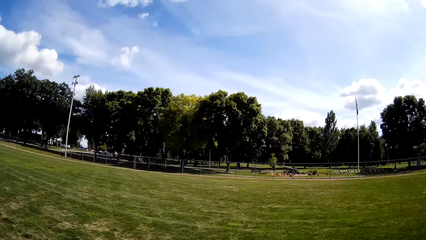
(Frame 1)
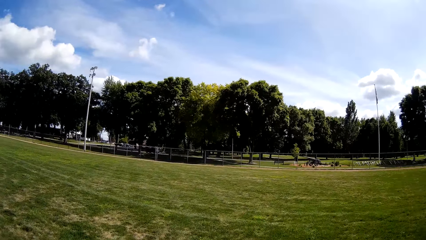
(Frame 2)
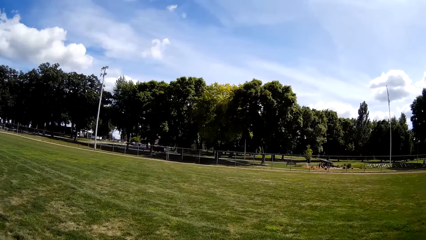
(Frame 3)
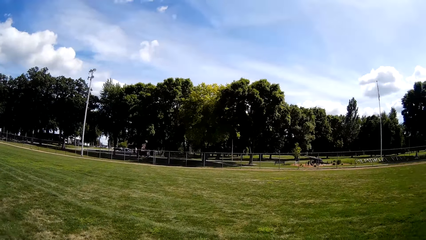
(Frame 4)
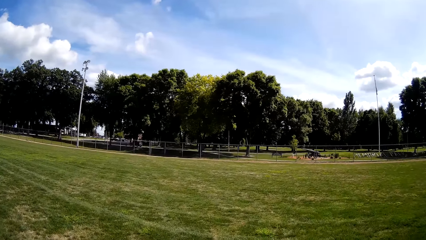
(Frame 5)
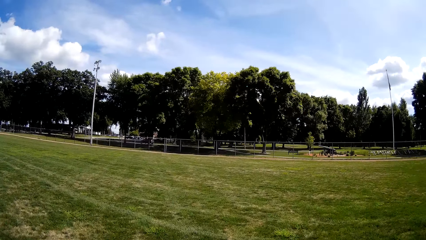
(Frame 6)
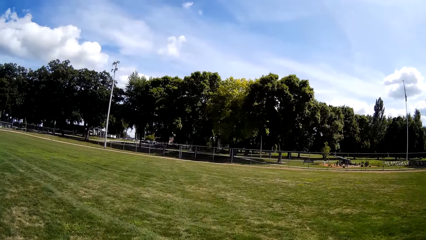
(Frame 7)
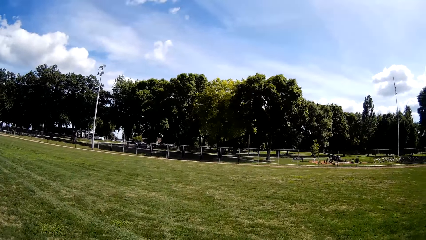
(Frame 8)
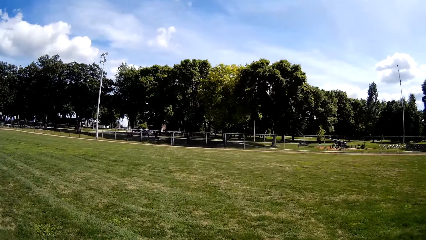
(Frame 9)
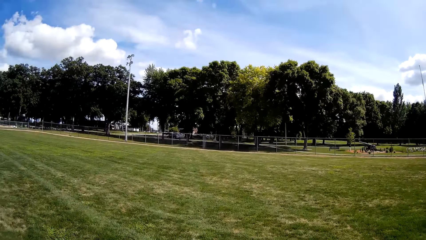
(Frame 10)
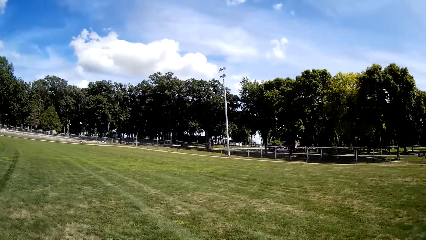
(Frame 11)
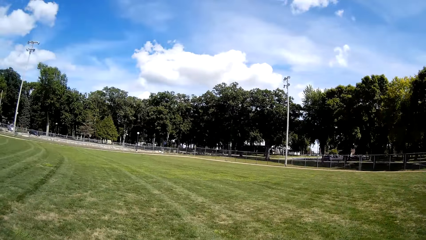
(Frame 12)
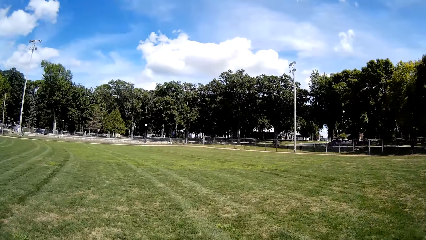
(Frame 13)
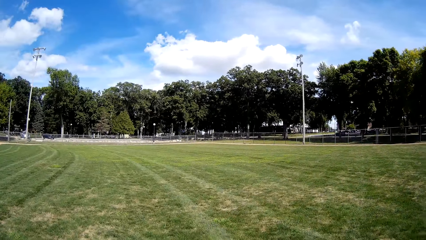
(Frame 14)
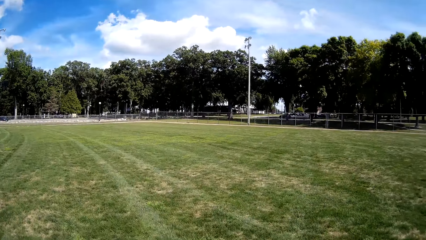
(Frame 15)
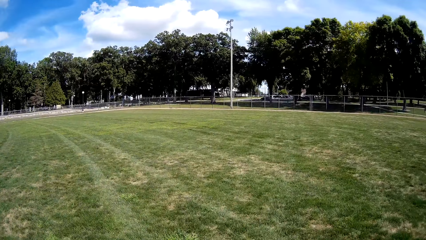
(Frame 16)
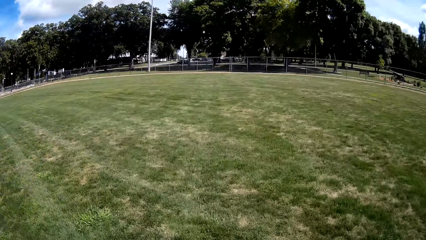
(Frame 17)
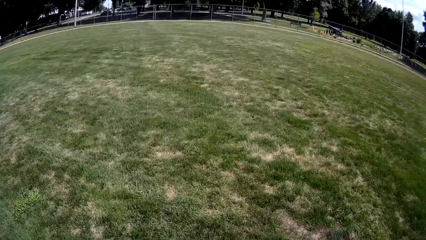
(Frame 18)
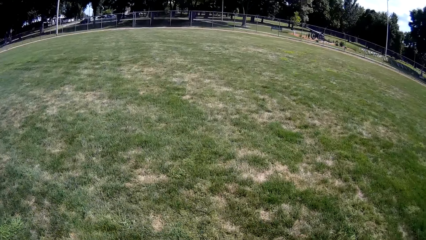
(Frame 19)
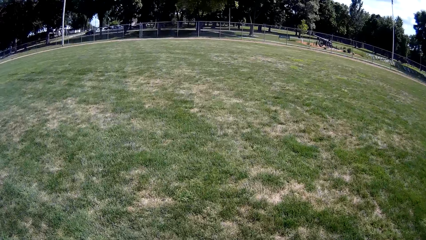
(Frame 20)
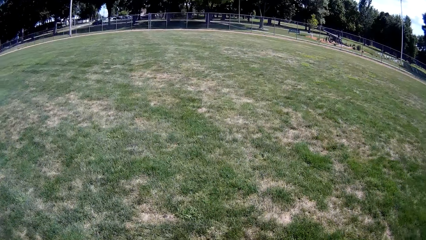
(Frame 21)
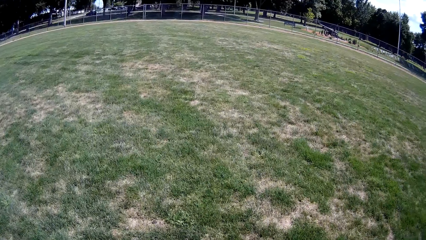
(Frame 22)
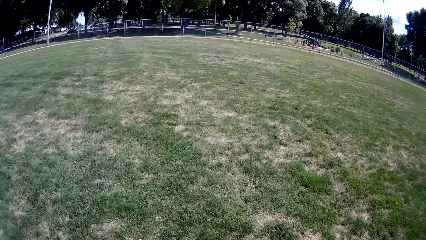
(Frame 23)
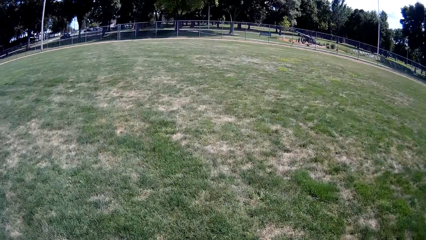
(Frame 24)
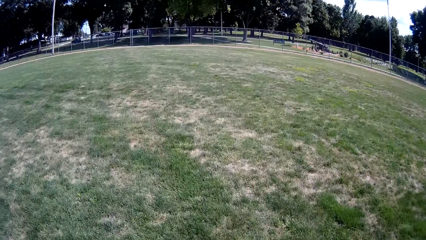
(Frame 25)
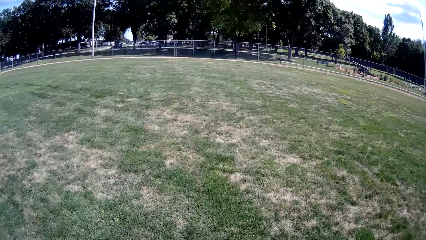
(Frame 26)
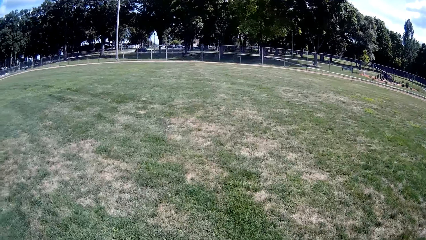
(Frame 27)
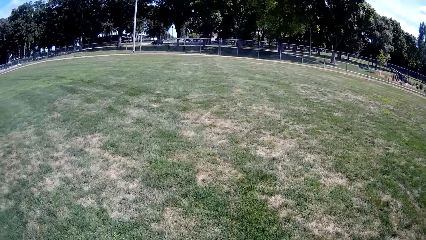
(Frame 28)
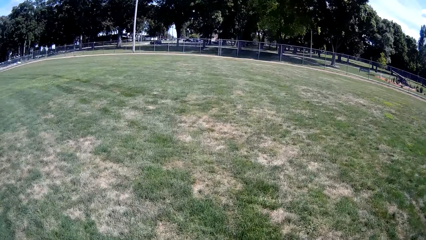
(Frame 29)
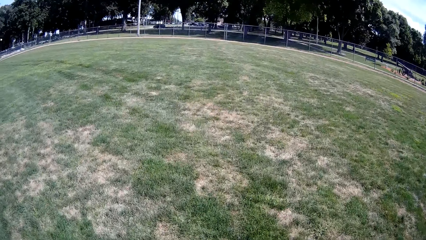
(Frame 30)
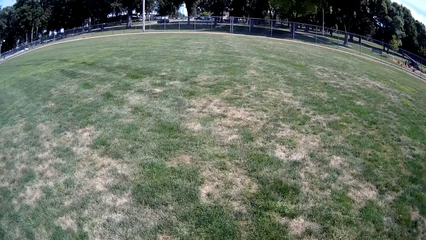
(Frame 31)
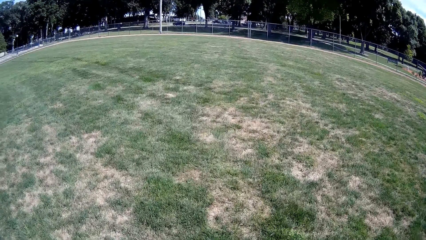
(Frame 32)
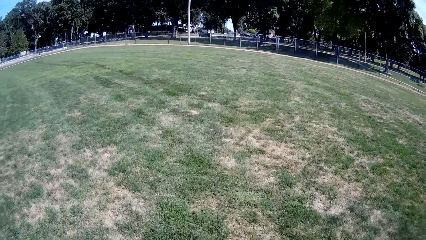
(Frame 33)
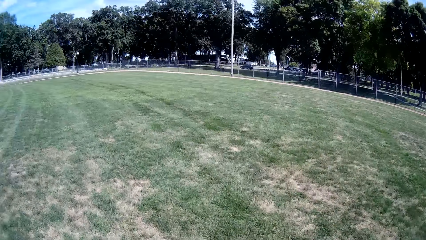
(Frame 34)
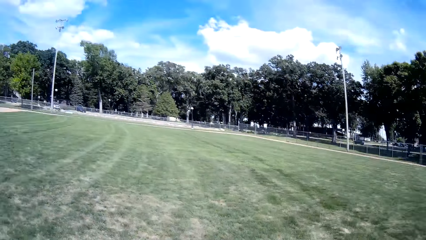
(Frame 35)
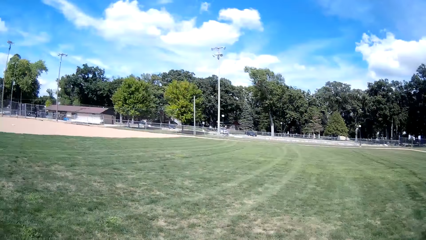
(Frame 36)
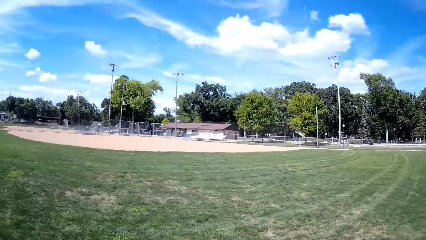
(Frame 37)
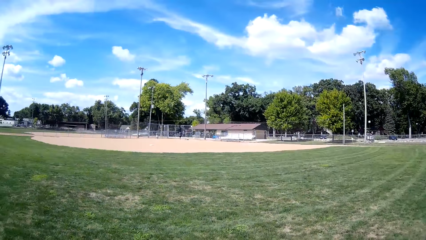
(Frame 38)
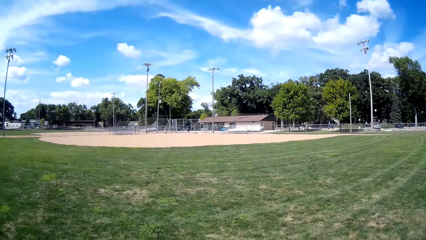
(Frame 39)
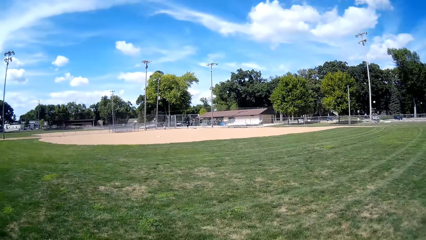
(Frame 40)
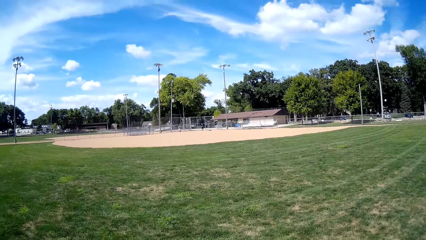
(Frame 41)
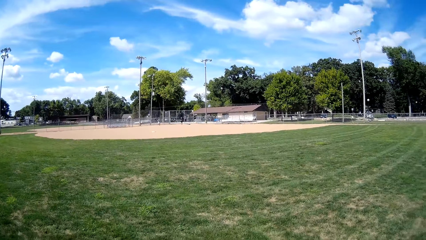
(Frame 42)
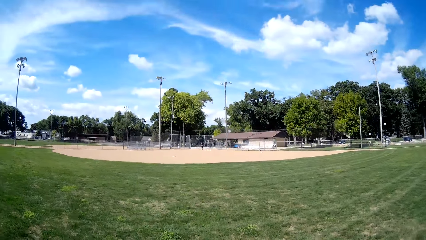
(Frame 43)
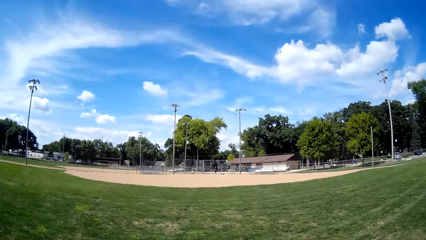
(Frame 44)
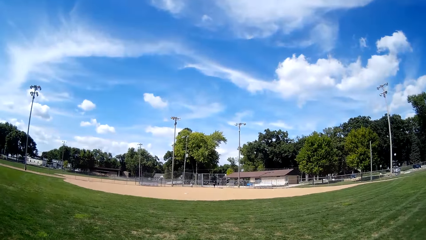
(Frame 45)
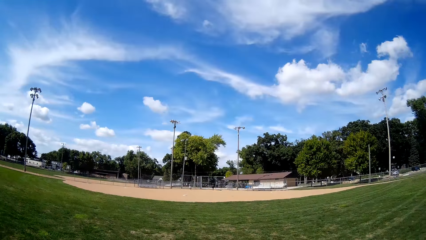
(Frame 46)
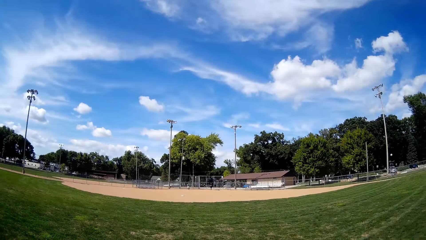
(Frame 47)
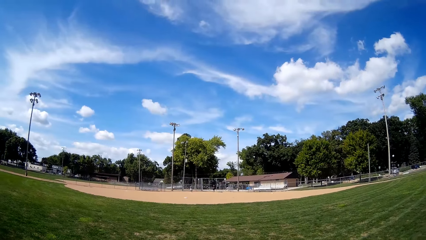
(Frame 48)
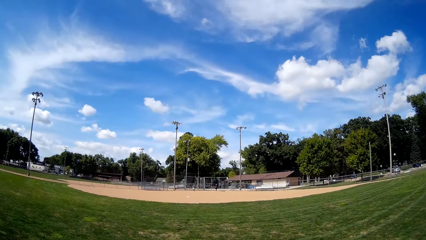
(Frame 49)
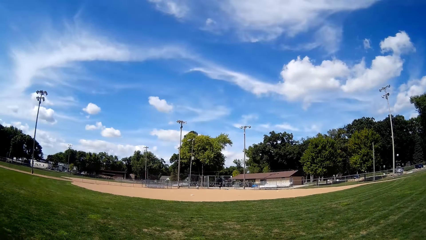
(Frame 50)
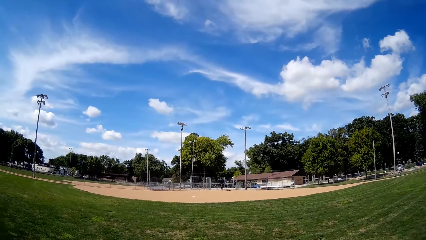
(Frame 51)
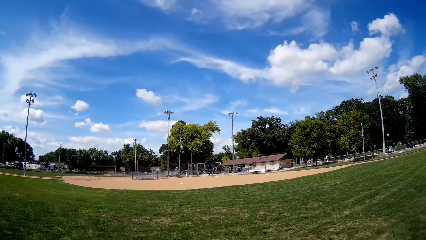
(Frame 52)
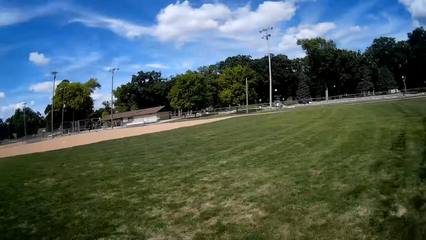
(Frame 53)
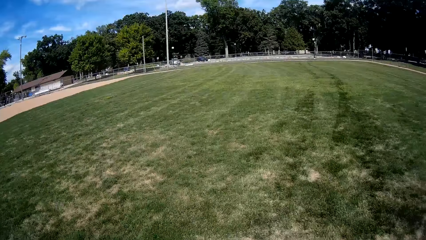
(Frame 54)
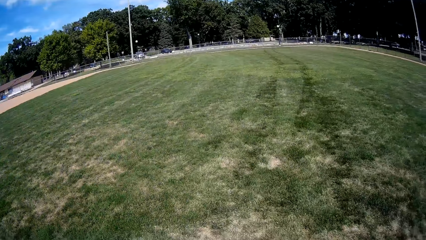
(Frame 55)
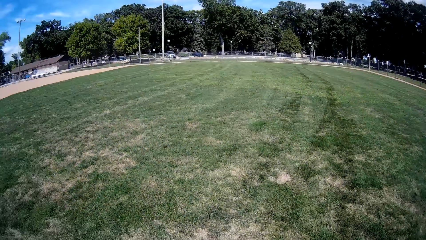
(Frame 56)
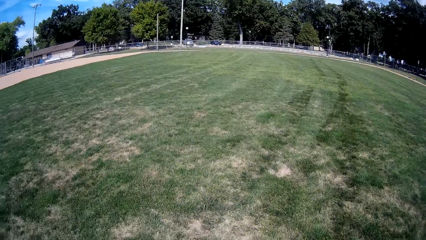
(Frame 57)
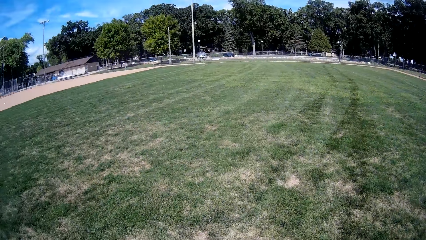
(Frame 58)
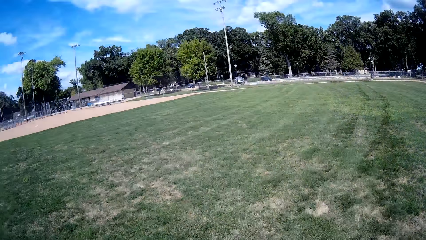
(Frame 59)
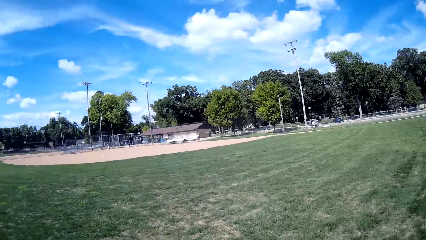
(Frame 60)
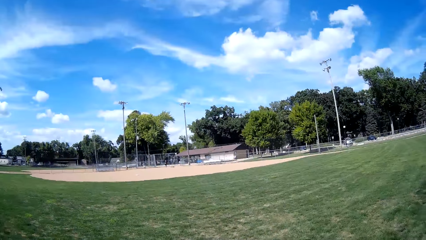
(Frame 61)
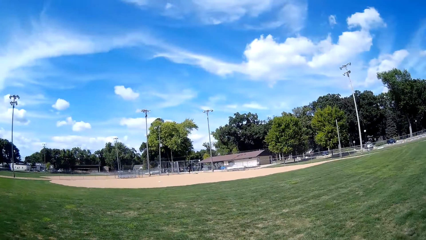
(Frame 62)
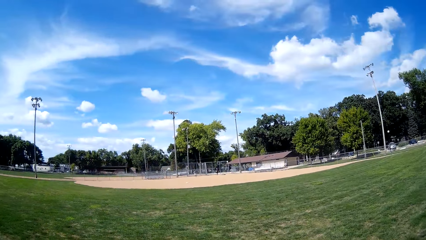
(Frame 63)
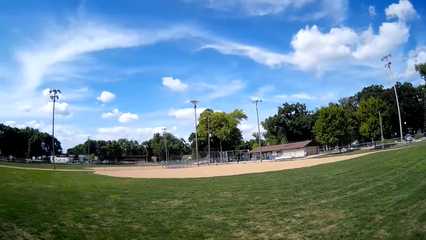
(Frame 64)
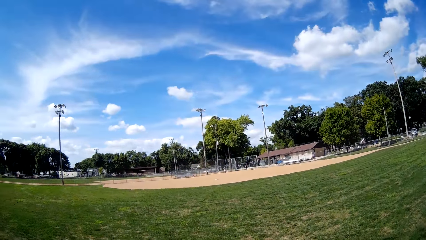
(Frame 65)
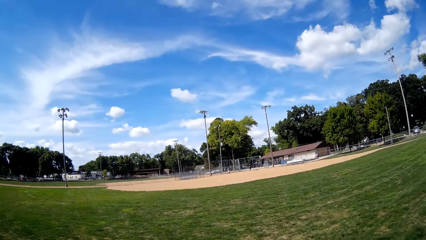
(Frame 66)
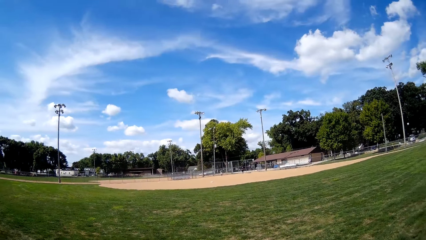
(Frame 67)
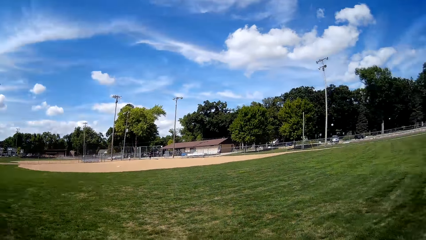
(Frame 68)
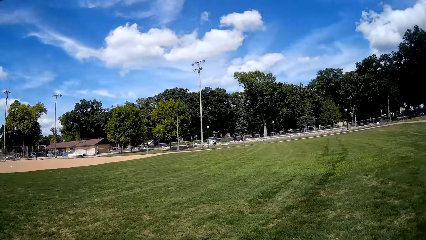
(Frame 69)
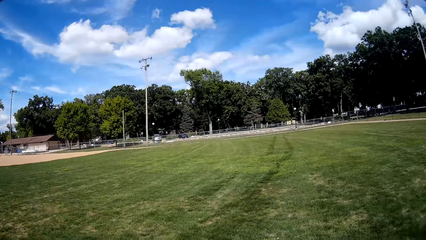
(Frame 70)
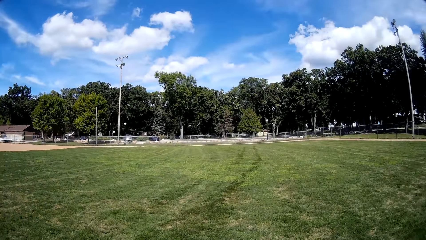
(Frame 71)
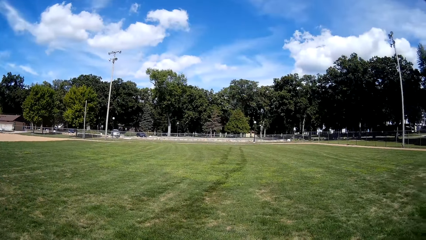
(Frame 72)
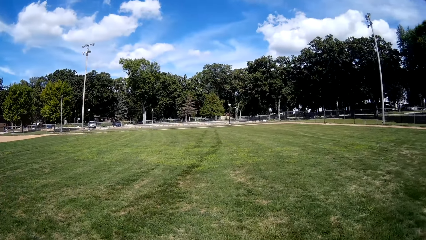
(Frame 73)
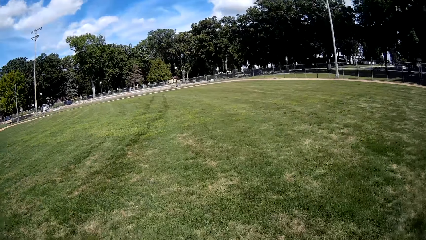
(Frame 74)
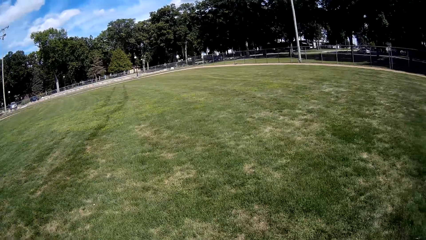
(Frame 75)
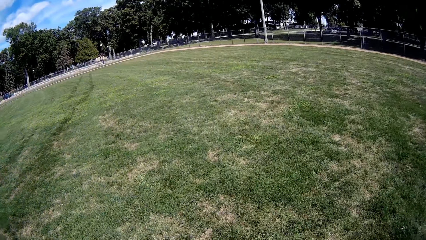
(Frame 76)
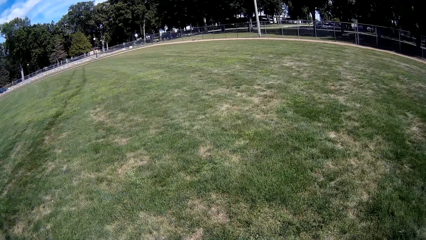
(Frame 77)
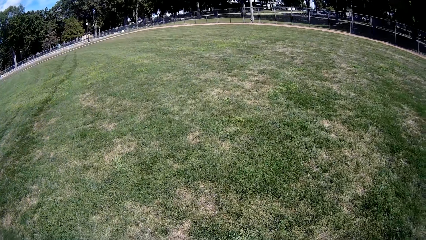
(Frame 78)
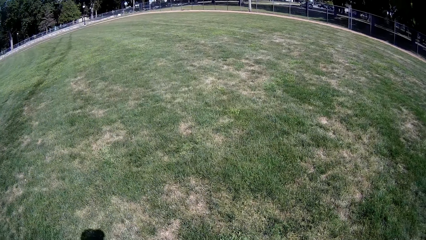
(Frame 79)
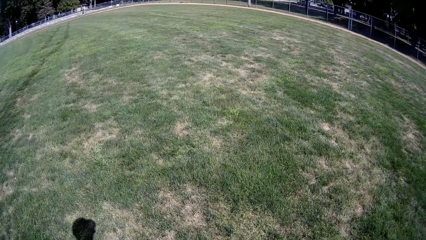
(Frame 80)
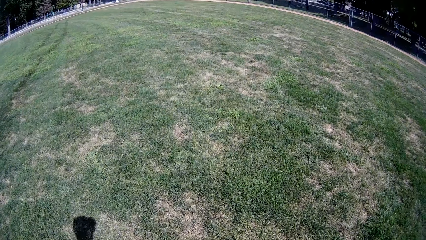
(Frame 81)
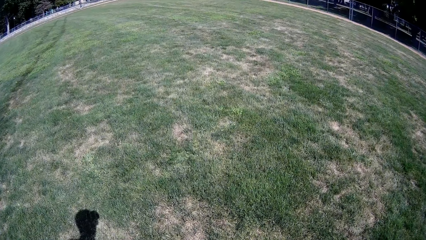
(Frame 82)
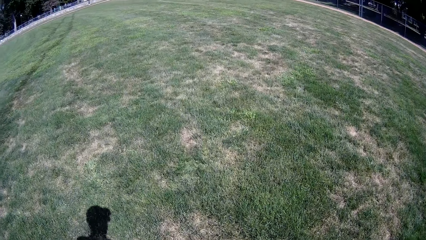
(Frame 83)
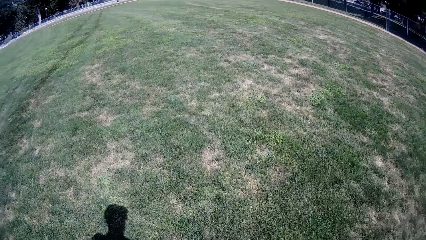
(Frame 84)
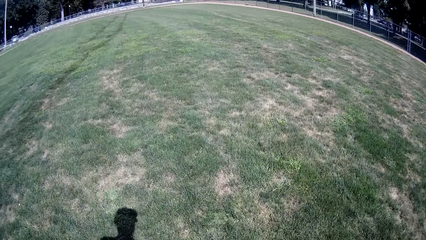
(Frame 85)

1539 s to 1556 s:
The camera wearer turns towards the gate behind him. They stand on the field. They look around the field.
